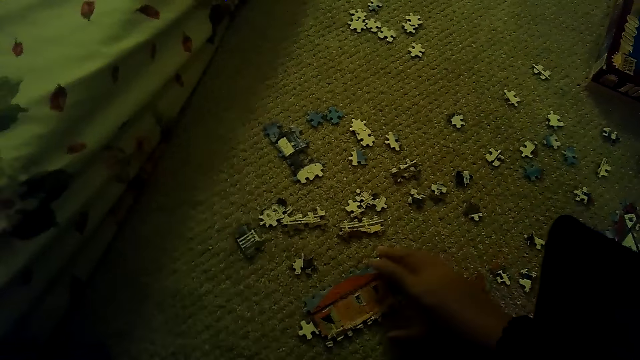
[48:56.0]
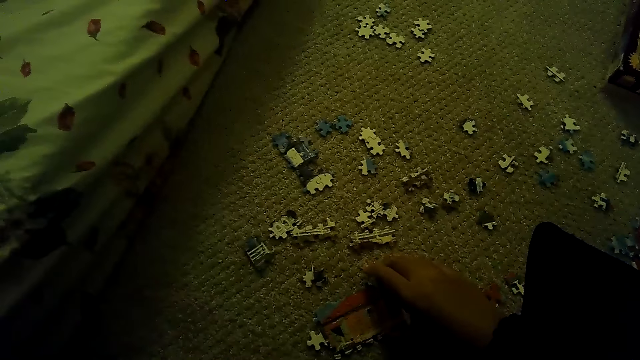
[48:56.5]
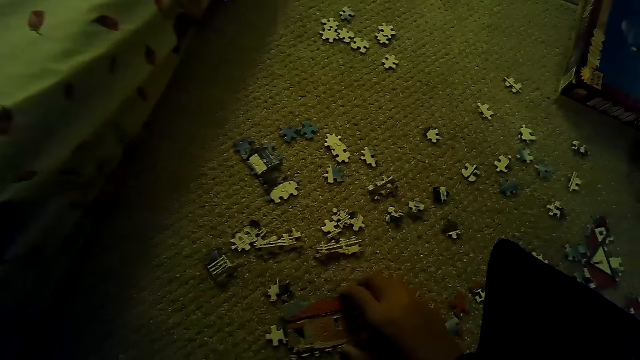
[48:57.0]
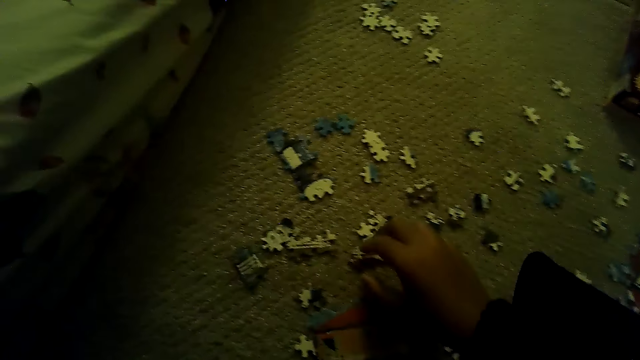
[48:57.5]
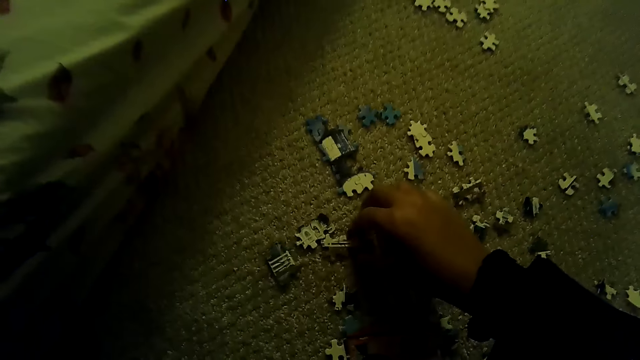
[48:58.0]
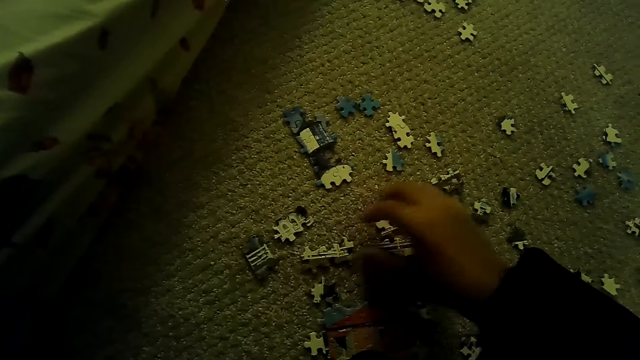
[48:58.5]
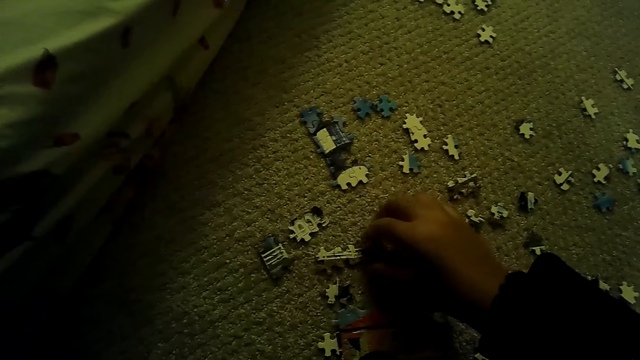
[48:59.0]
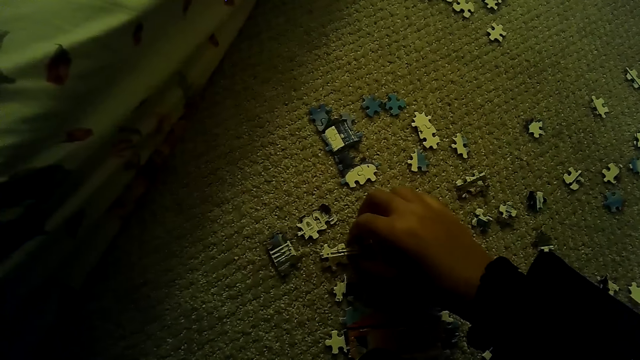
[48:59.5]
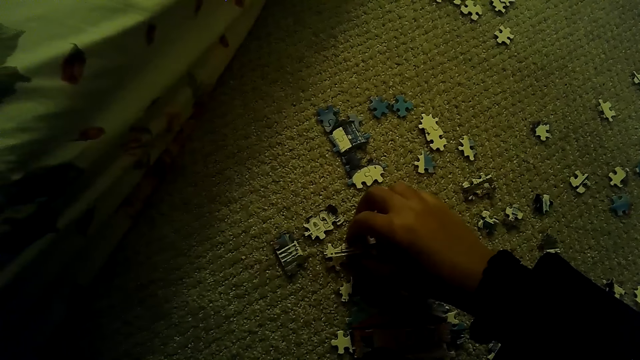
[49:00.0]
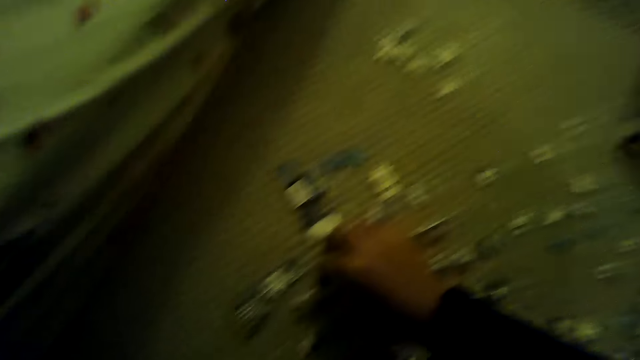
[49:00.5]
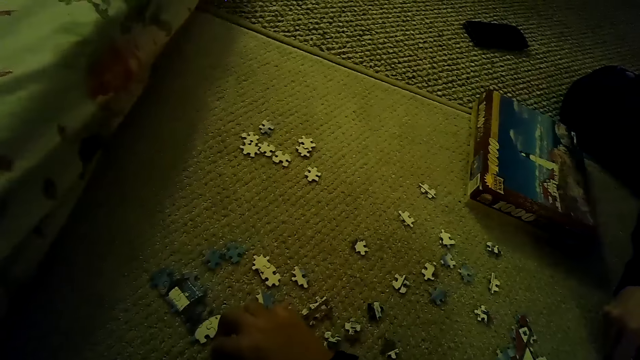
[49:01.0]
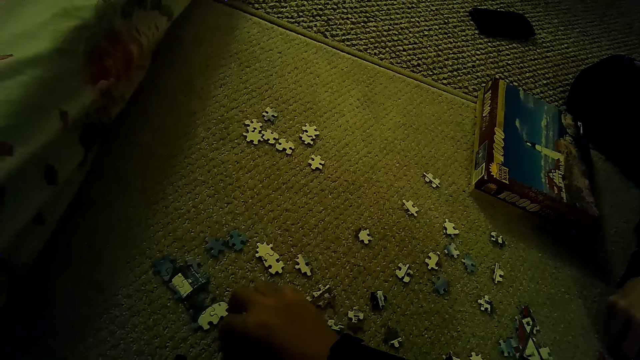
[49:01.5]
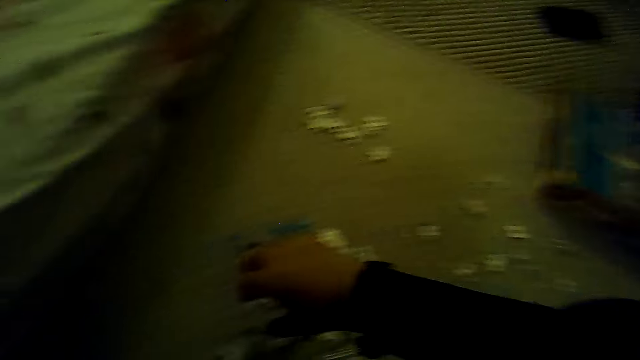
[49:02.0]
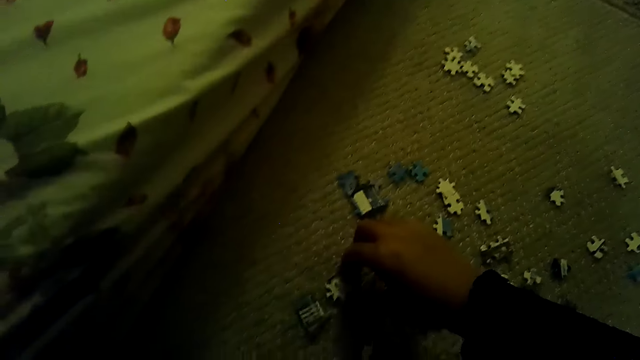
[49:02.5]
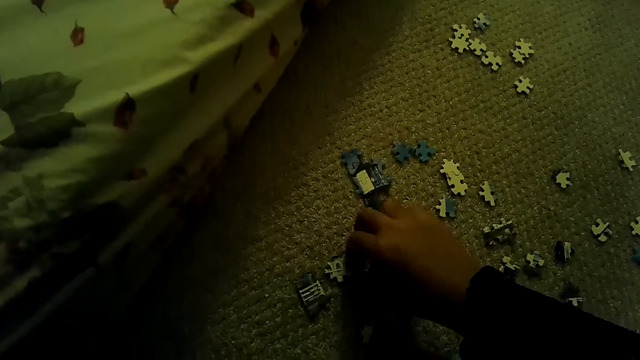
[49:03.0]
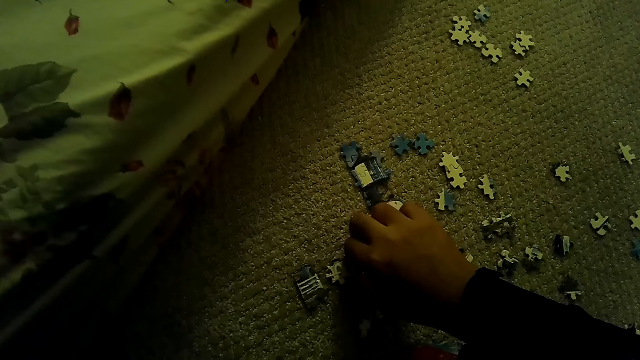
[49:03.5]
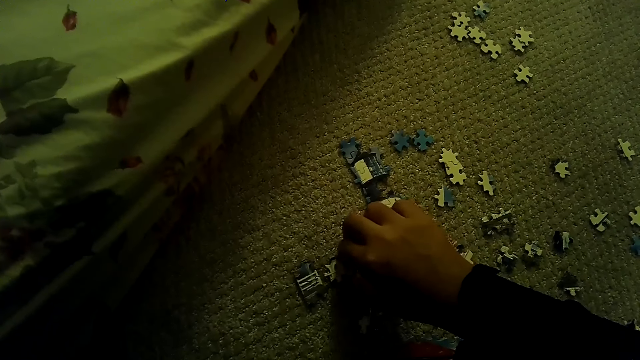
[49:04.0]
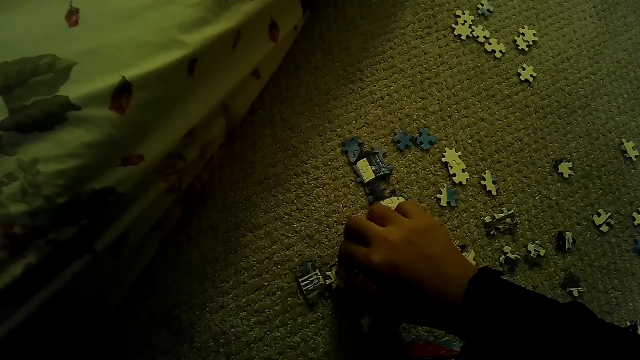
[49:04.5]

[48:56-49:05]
The camera wearer moves the puzzle piece. They pick up the puzzle piece. They move the puzzle piece.

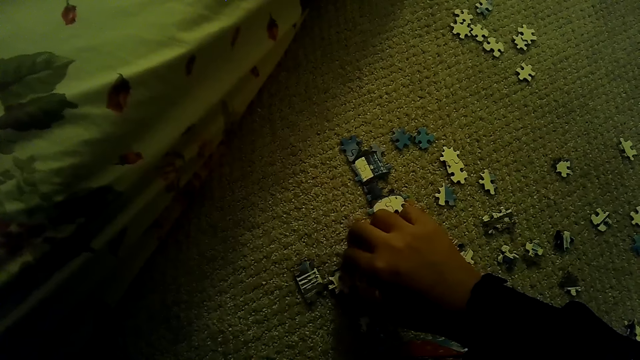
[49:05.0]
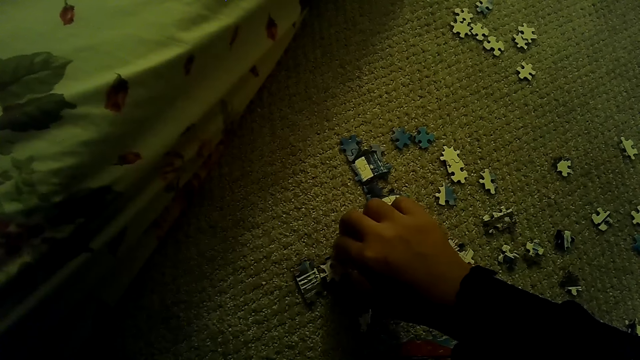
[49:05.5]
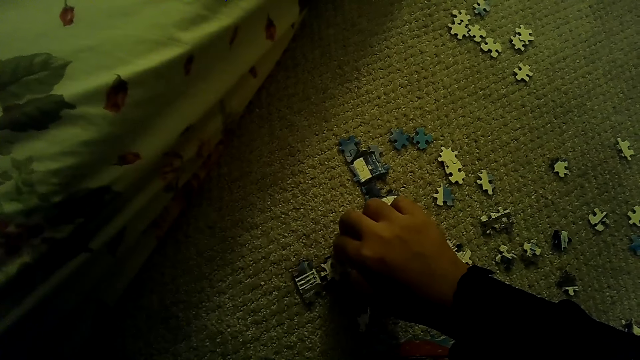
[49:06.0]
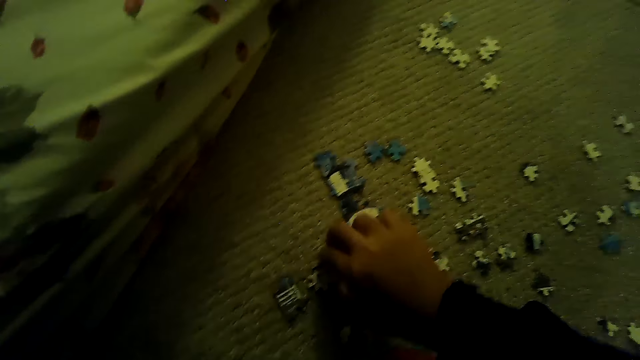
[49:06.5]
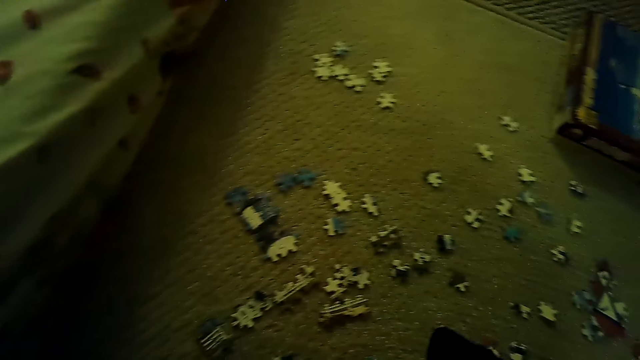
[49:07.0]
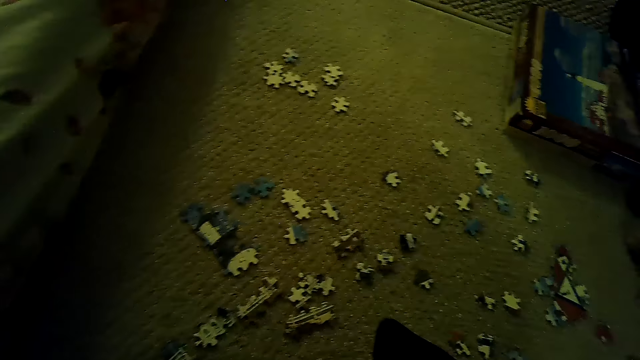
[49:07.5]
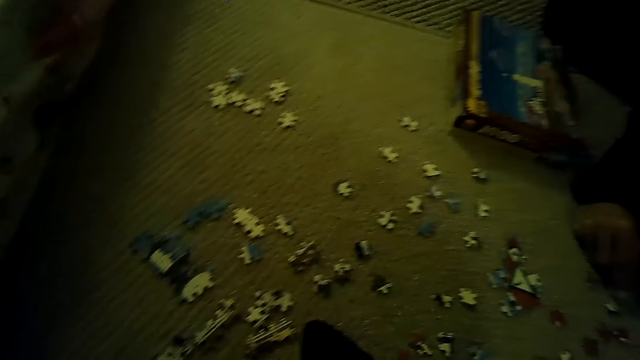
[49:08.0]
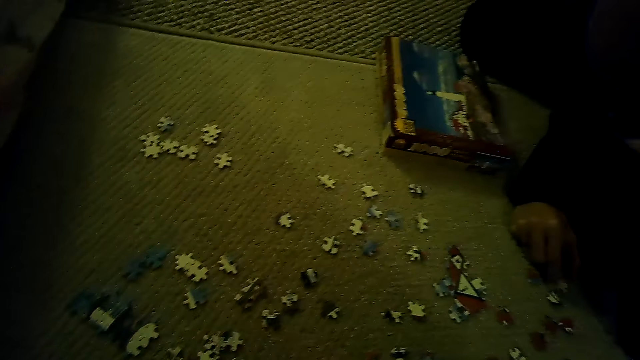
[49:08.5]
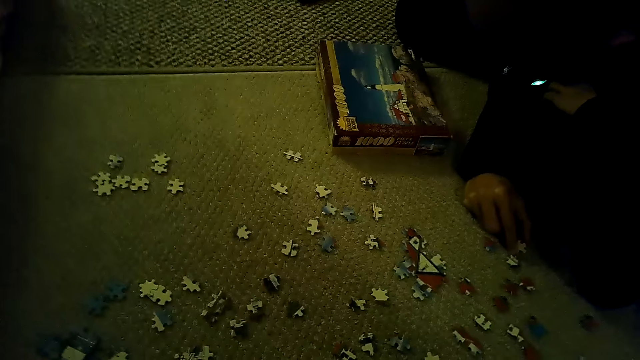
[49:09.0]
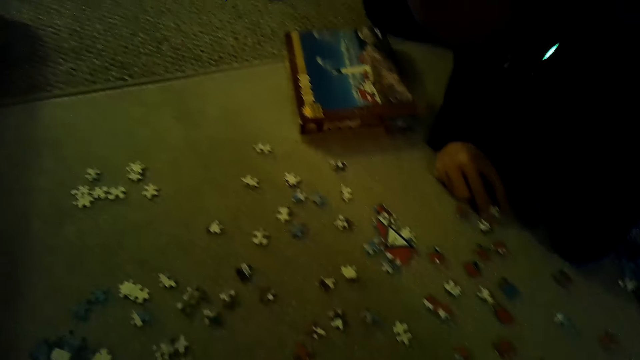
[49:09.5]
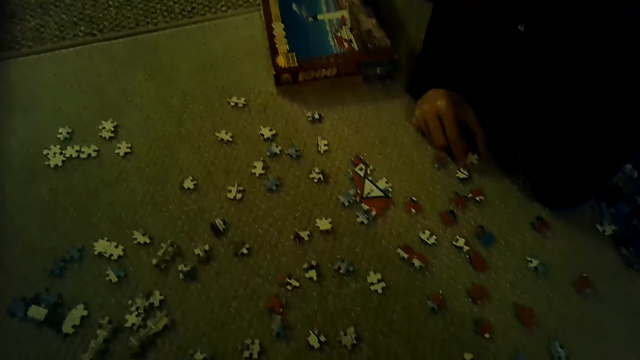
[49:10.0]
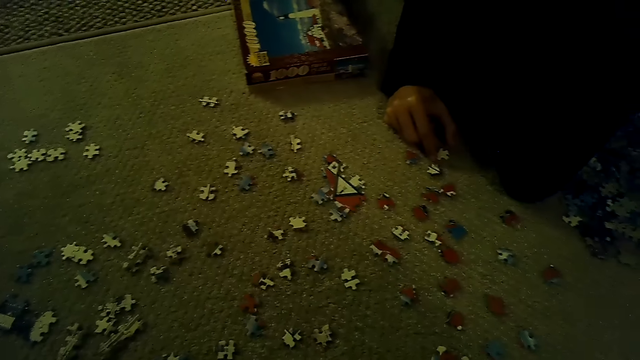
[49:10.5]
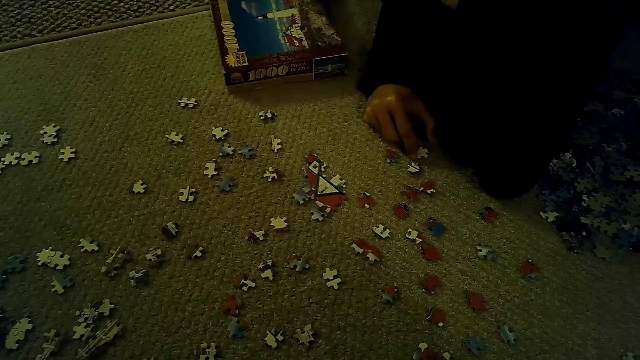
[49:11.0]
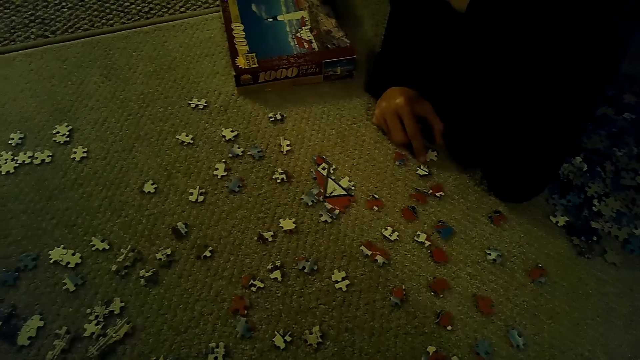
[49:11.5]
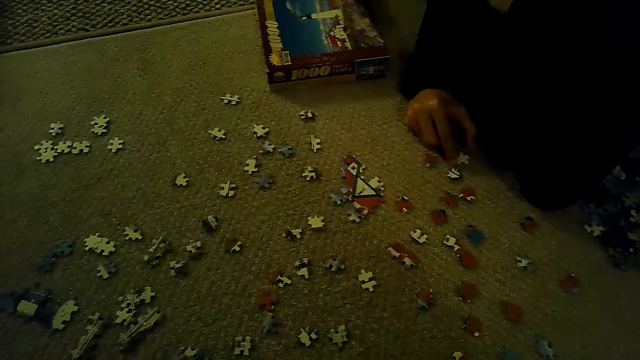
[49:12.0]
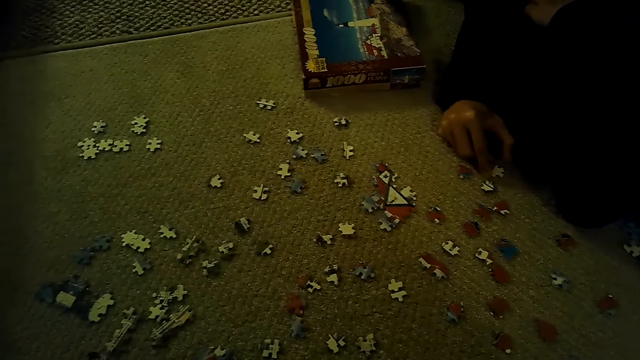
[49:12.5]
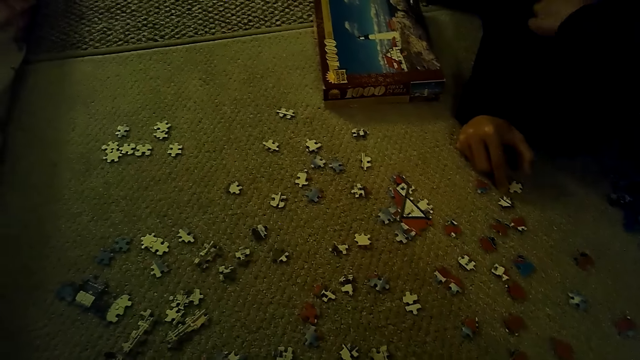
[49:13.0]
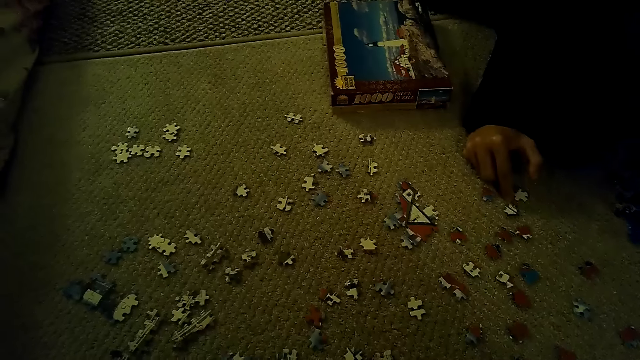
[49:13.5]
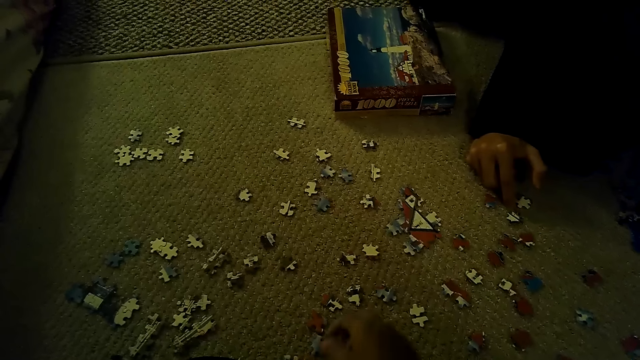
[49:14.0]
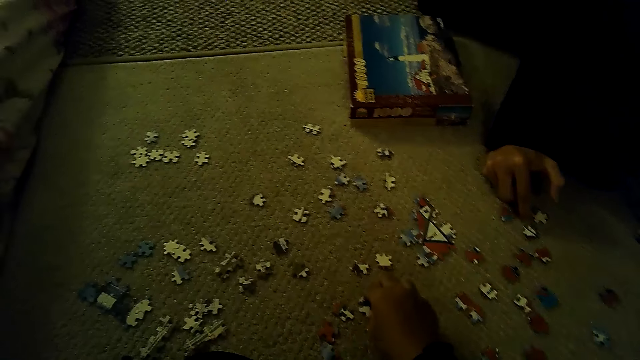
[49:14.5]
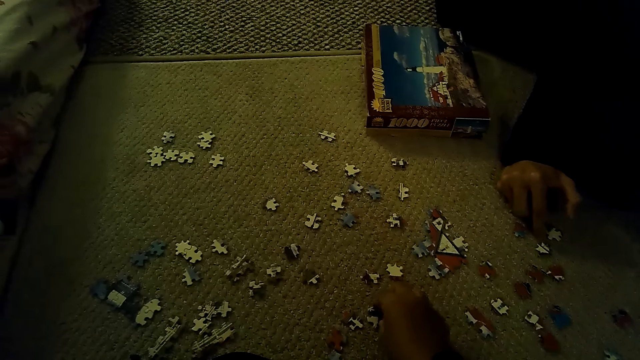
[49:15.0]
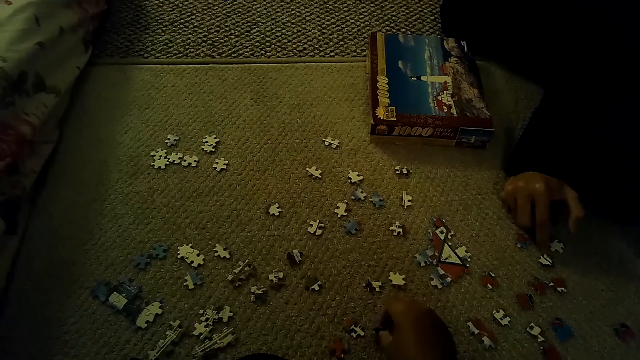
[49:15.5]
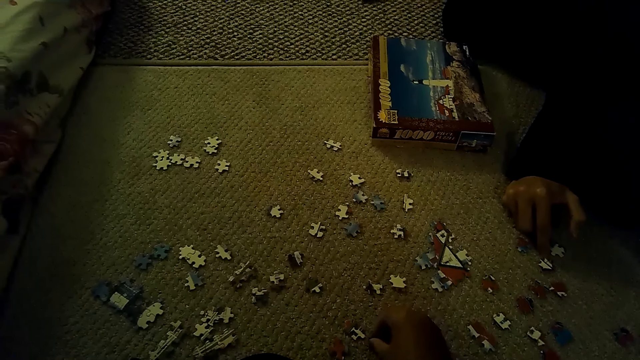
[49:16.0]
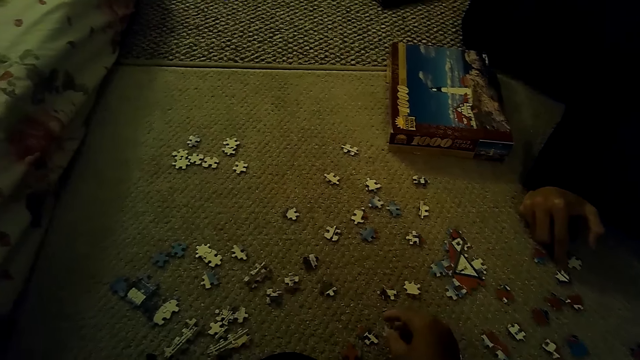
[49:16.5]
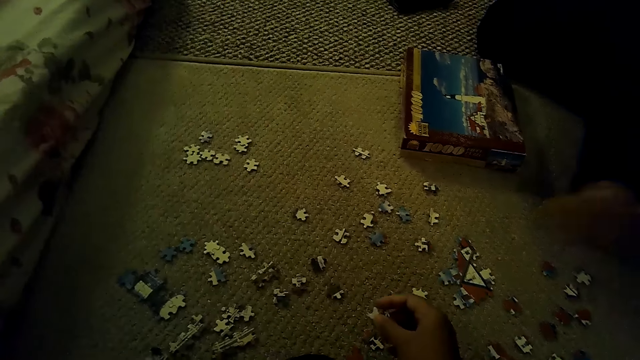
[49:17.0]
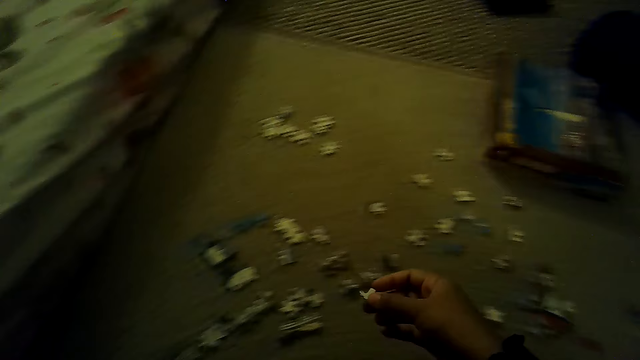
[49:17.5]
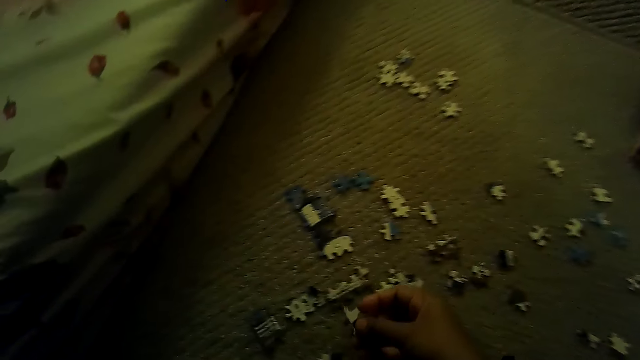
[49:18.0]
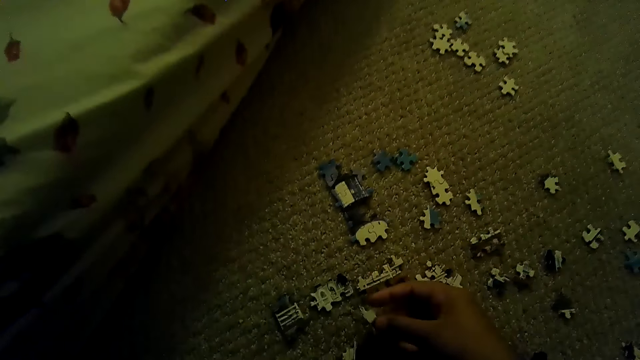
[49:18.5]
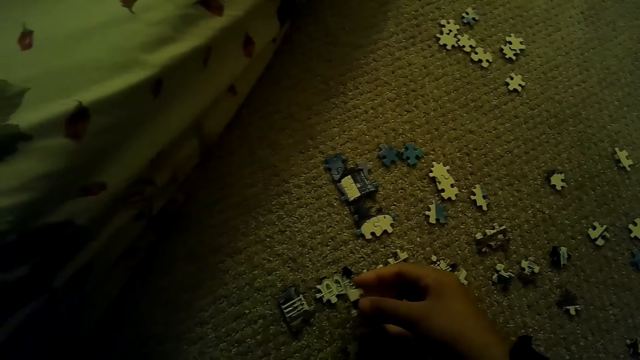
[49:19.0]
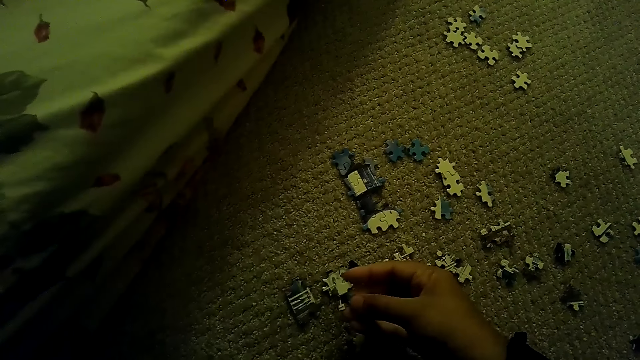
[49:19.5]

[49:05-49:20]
The camera wearer fixes the puzzle pieces. They stare around the floor. A person holds the puzzle piece. The camera wearer plays the jigsaw puzzle on the floor. They pick up the puzzle piece.
